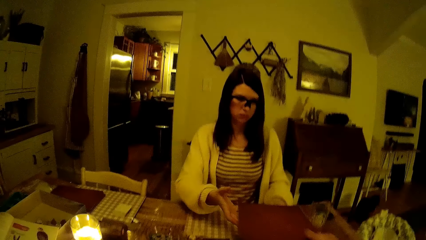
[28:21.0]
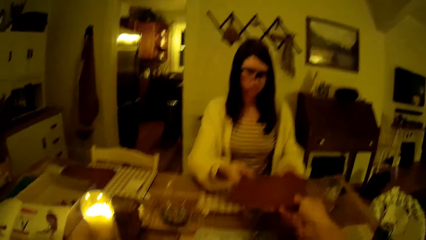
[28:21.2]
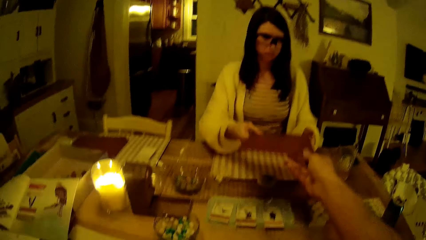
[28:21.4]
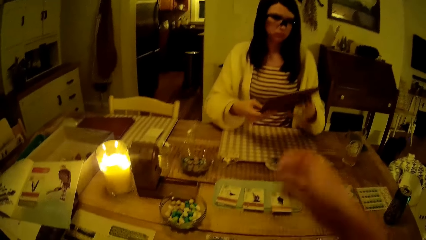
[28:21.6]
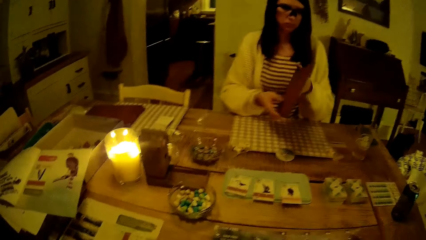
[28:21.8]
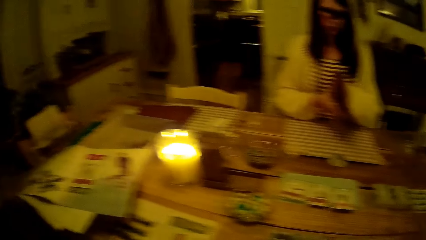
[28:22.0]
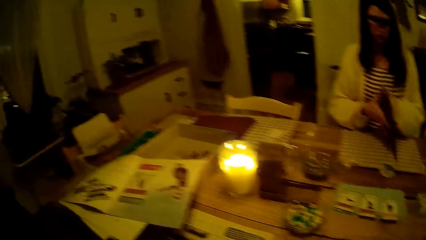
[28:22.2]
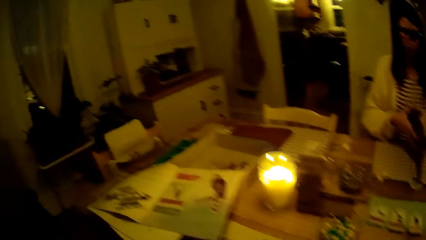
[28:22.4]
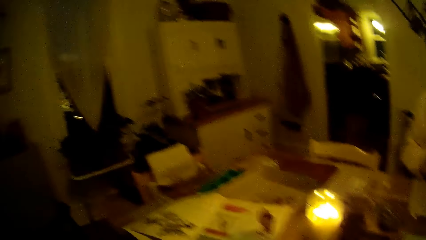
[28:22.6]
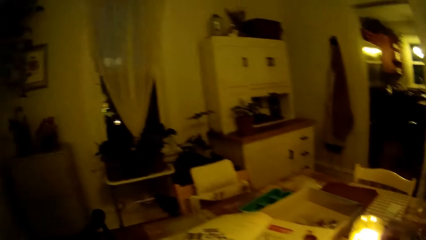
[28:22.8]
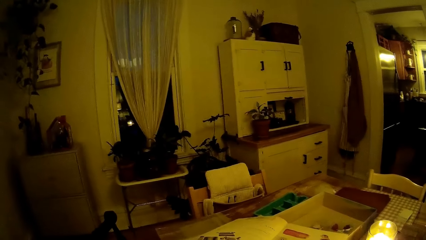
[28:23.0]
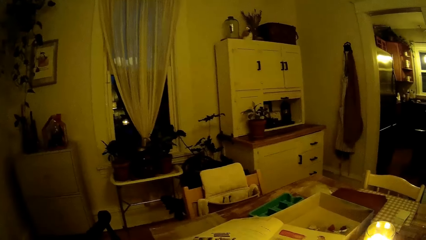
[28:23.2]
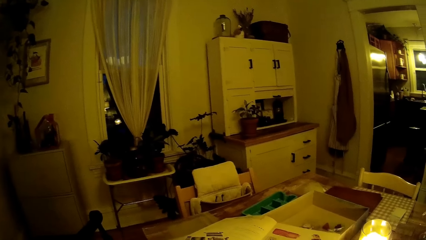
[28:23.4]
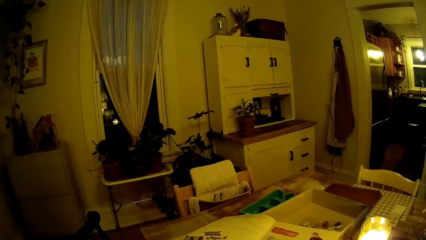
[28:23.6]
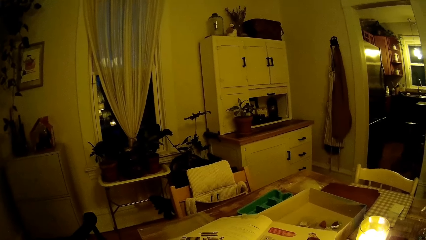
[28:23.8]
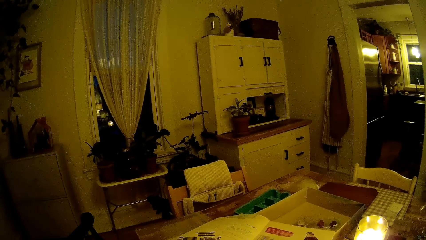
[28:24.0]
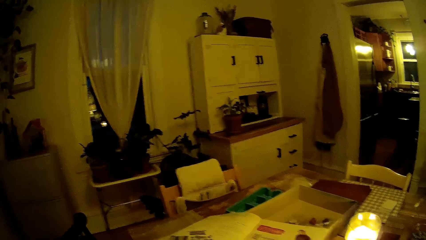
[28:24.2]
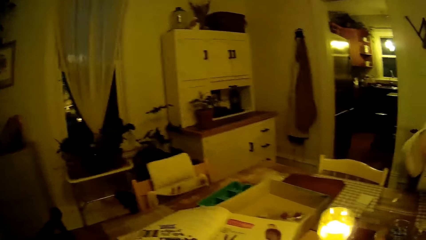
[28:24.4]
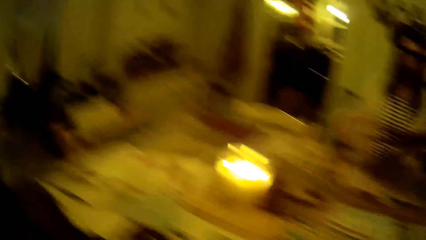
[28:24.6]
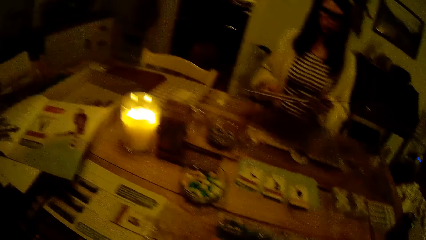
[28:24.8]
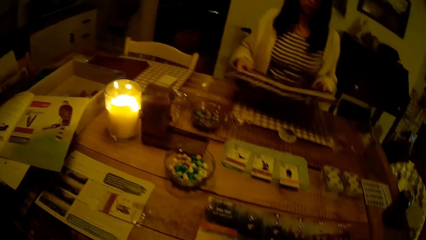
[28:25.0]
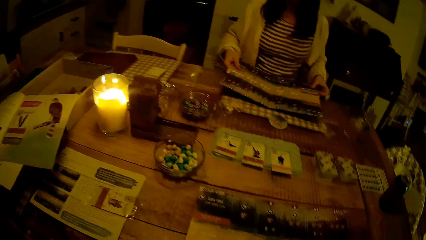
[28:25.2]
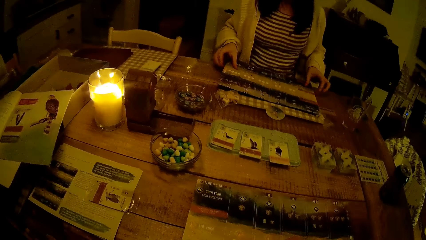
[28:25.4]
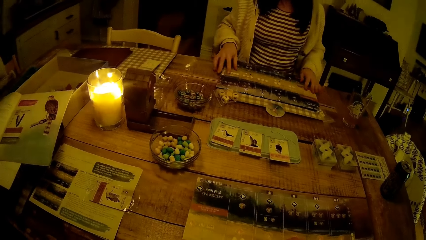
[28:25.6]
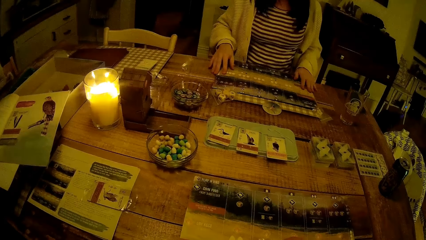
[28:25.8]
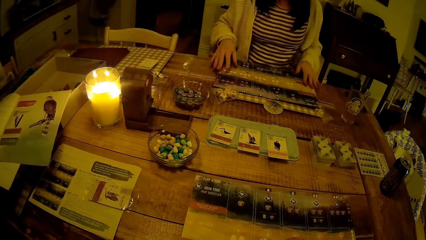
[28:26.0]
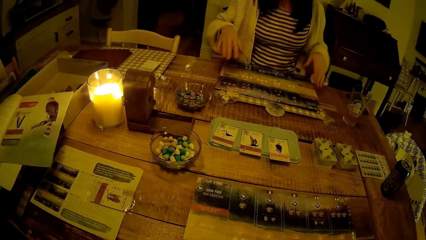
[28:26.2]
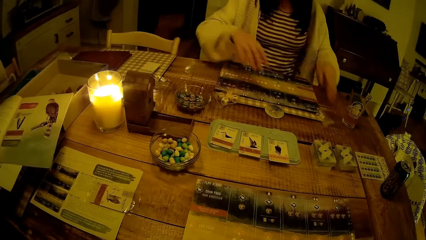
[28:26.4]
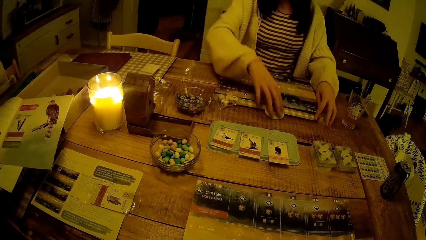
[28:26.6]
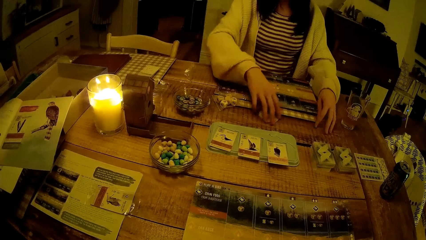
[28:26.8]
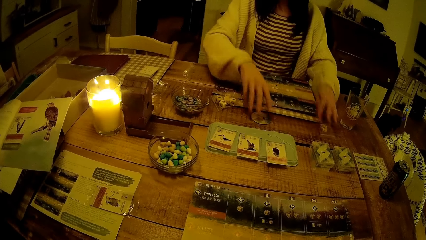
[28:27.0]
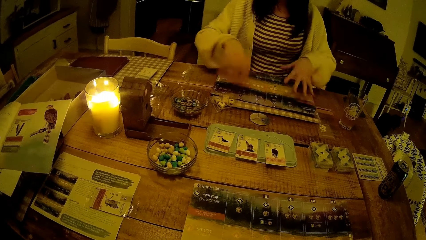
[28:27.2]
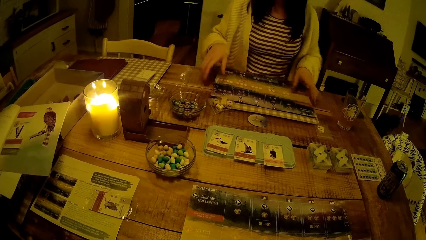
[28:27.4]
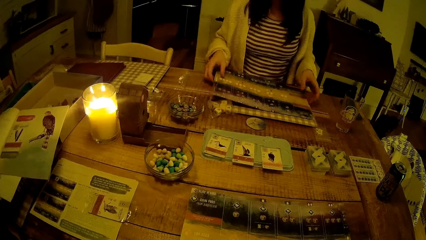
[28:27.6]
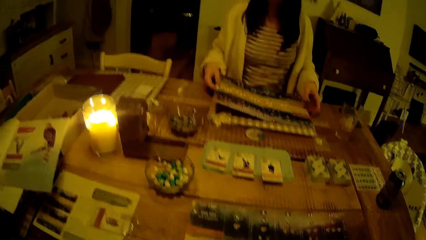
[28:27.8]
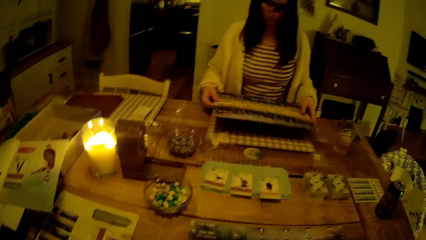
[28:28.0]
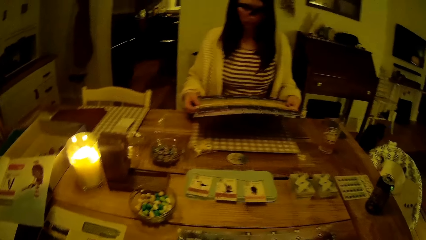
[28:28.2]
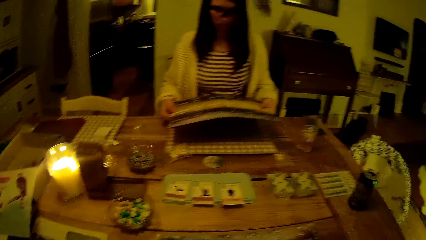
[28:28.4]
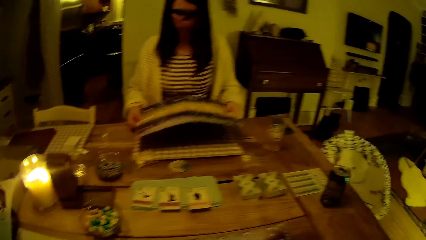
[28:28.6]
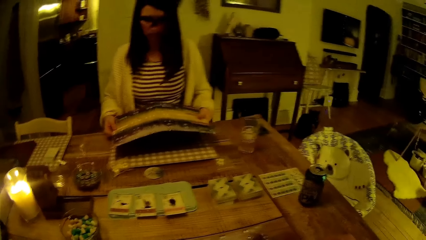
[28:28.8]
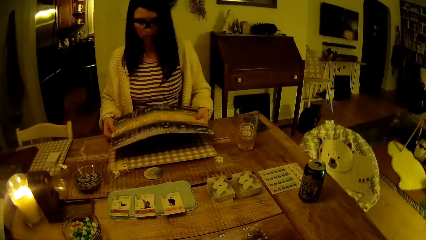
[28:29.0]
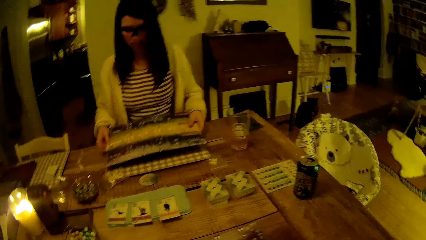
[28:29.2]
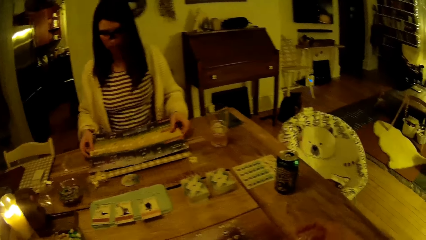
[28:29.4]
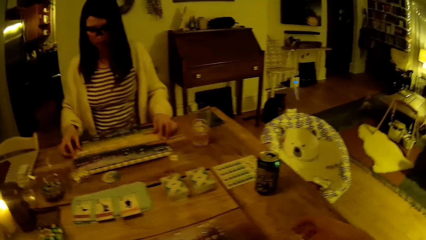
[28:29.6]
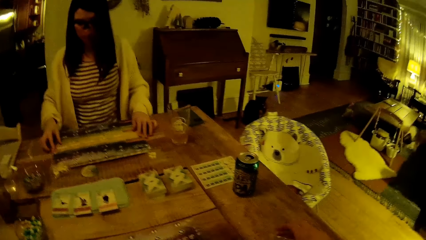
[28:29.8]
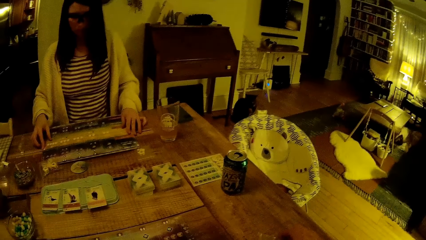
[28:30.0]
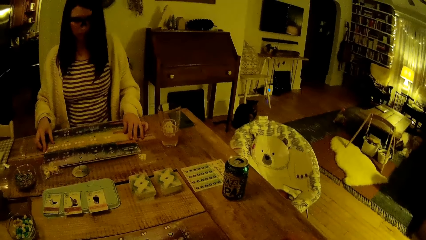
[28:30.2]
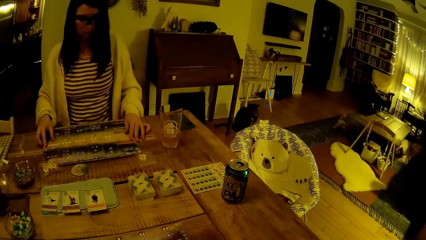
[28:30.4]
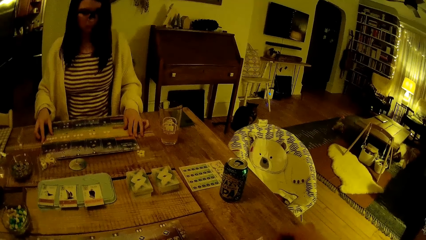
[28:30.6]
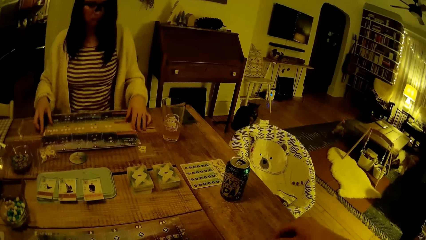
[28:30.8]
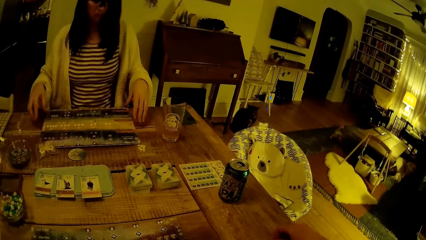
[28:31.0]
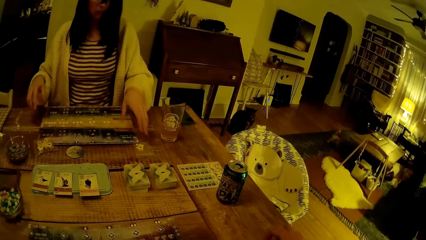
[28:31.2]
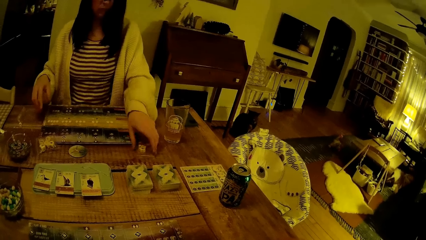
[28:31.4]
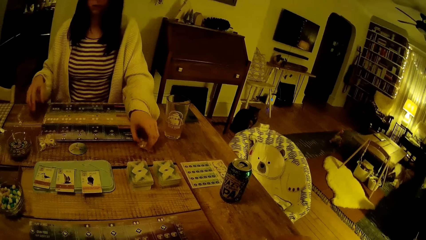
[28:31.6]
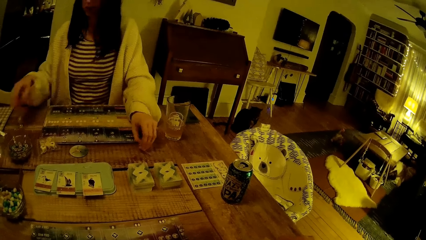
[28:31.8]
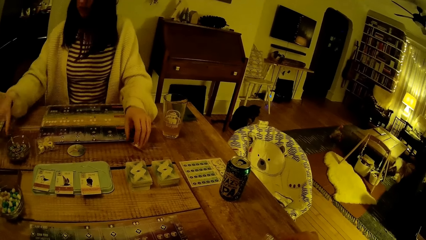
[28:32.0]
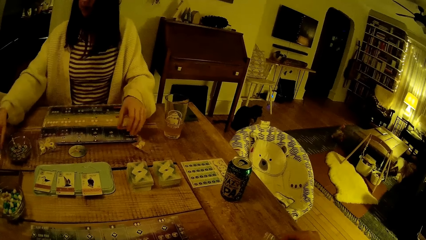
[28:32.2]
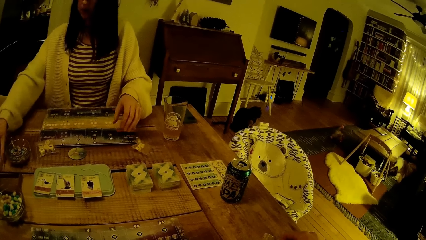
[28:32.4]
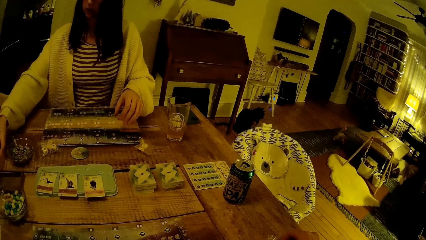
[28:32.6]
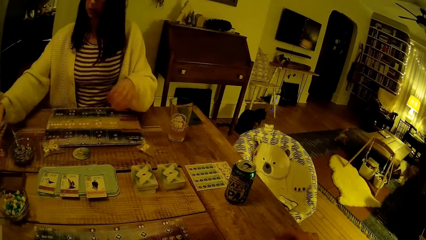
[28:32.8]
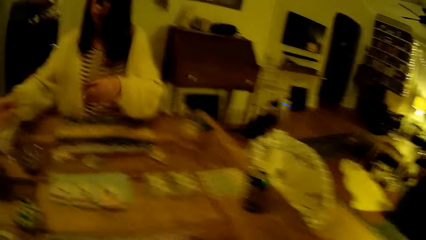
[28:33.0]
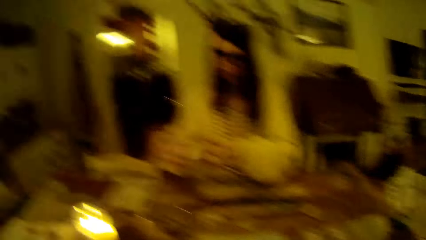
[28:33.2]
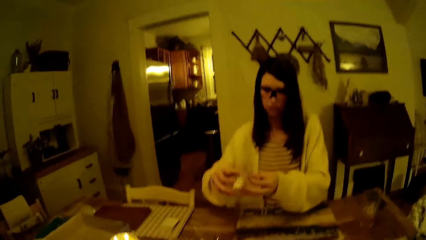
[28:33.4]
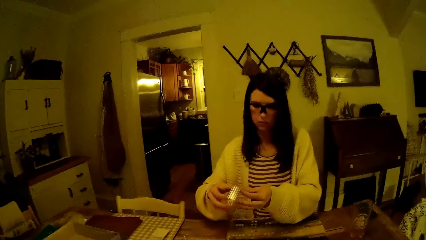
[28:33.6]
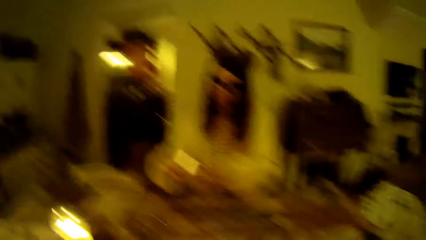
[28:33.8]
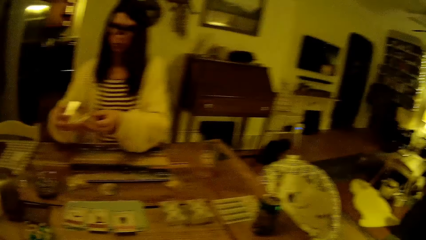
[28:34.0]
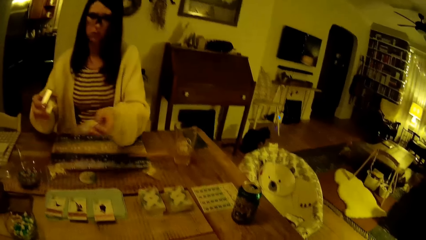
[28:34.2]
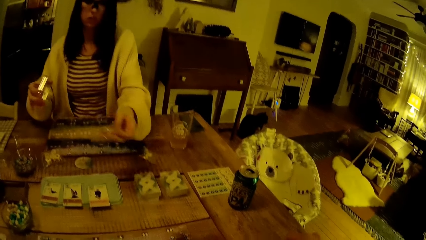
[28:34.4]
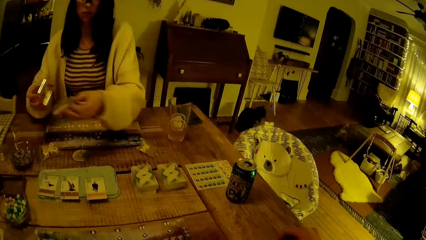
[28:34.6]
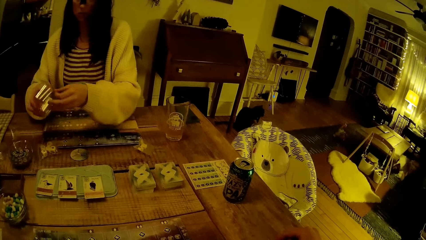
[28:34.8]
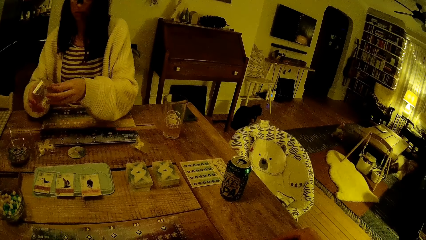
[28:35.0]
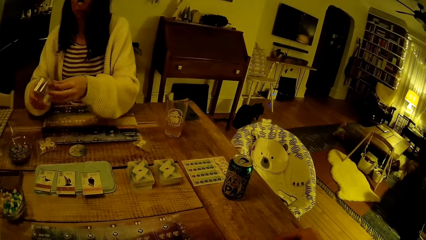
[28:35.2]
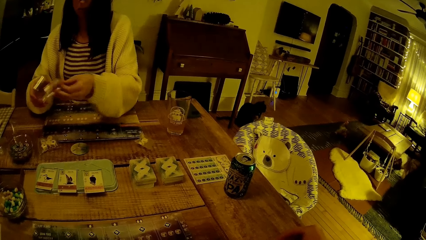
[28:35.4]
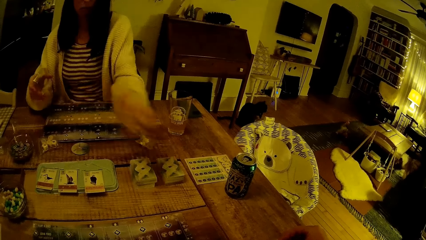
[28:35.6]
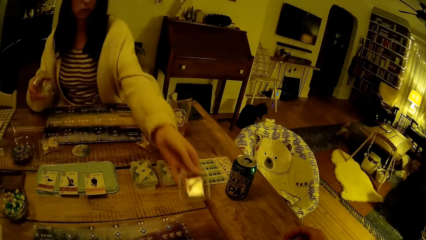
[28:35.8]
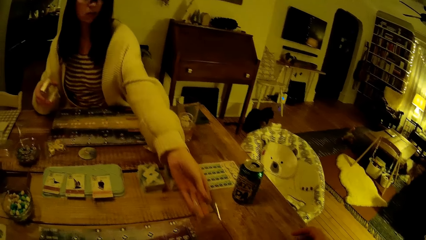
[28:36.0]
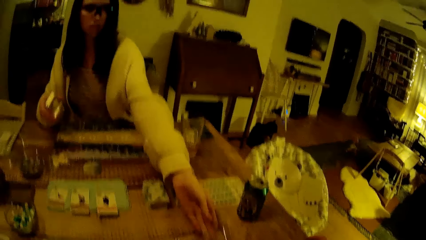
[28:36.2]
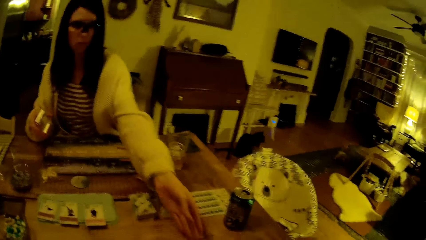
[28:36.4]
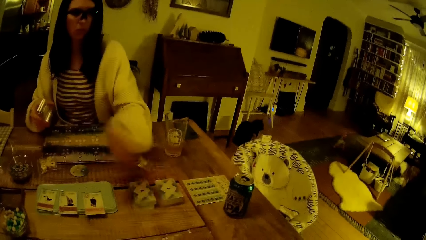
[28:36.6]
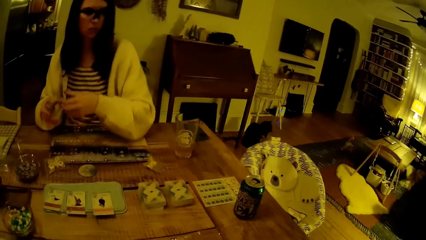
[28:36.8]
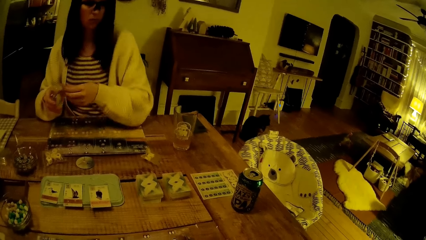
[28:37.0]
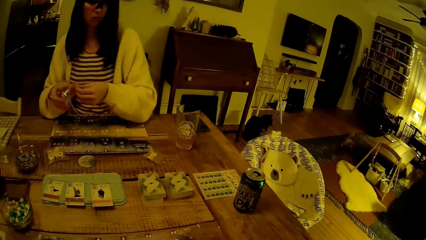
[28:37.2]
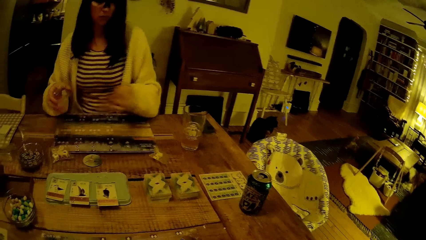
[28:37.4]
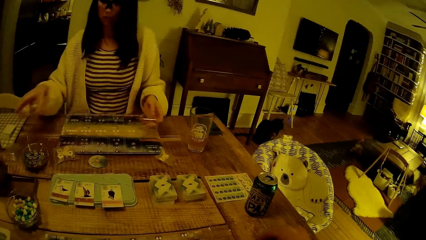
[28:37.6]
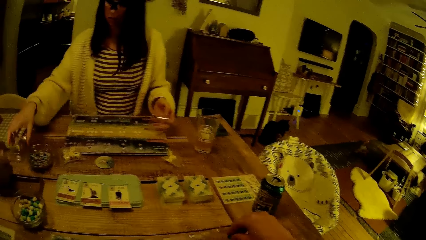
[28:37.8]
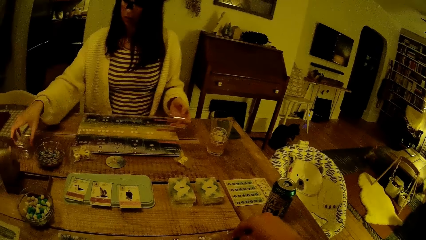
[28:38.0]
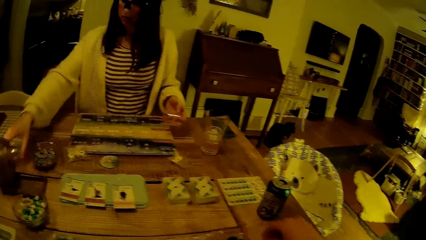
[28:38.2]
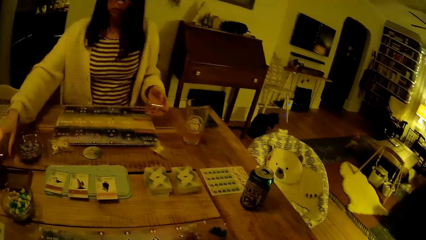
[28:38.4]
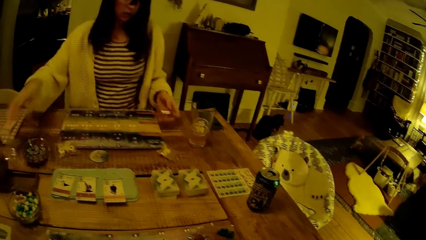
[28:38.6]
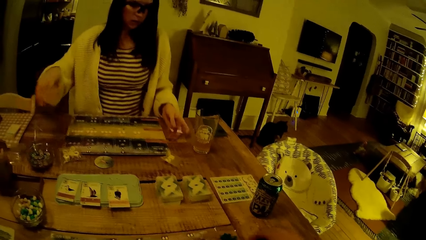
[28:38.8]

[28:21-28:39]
The camera wearer passes the cardboard to the woman. They look around. The woman opens the book. The woman places the book on the table. The woman spreads mats on the table. The woman moves a circular-shaped cardboard on the table with her right hand and moves a sachet on the table with her left hand. The camera wearer interacts with the woman. The woman lifts the book with her hands. The woman places the book on the table. The woman spreads the mats on the table. The woman moves the sachet on the table with her left hand. The woman picks up a set of small plastic storage boxes on the table with her right hand. The woman removes a small plastic storage box from the set of small plastic storage boxes with her left hand. The woman returns the small plastic storage box to the set of small plastic storage boxes with her left hand. The woman removes a small plastic storage box from the set of small plastic storage boxes with her left hand. The woman drops the small plastic storage box on the table with her left hand. The woman removes a small plastic storage box from the set of small plastic storage boxes with her left hand. The woman drops the set of small plastic storage boxes on the table with her right hand.
